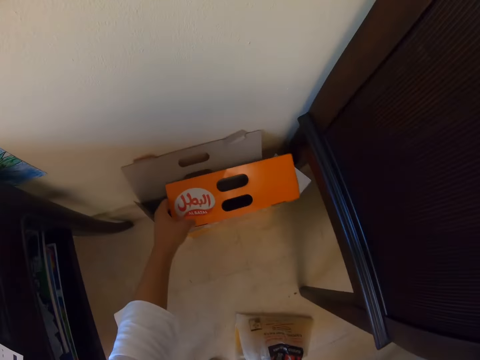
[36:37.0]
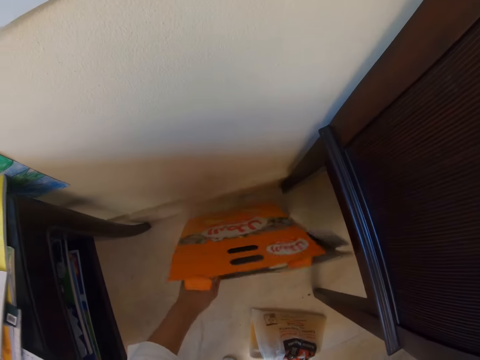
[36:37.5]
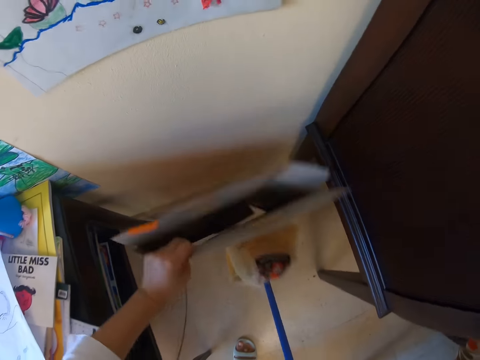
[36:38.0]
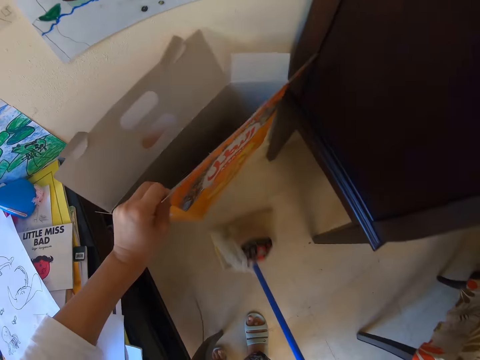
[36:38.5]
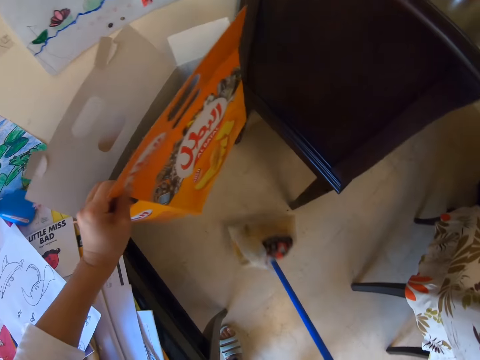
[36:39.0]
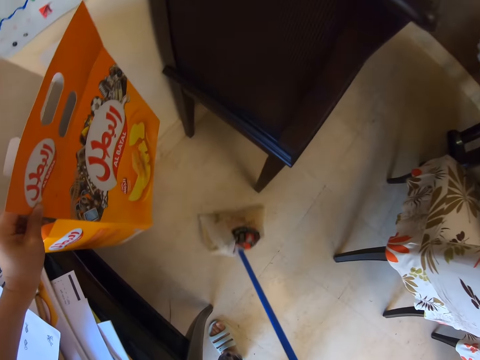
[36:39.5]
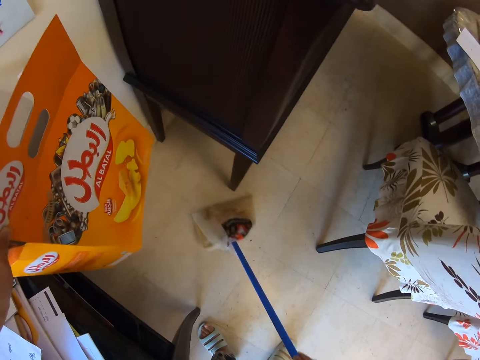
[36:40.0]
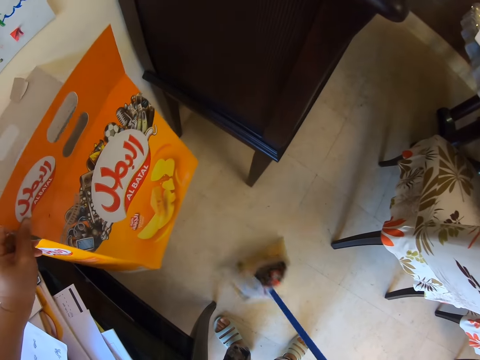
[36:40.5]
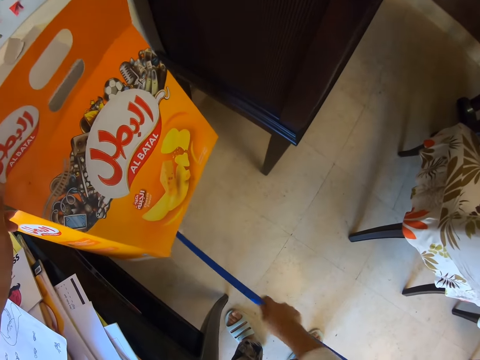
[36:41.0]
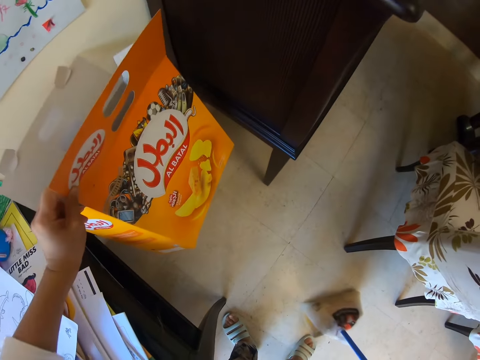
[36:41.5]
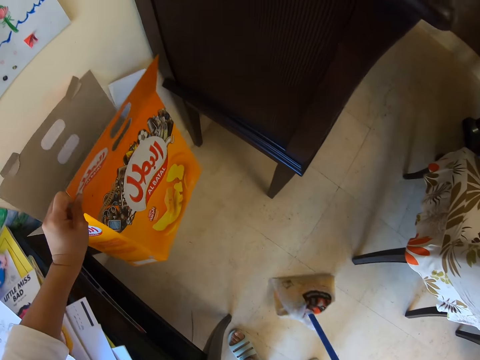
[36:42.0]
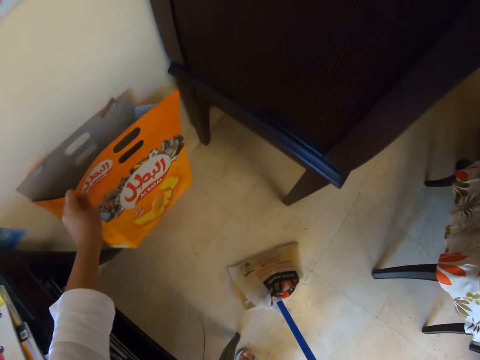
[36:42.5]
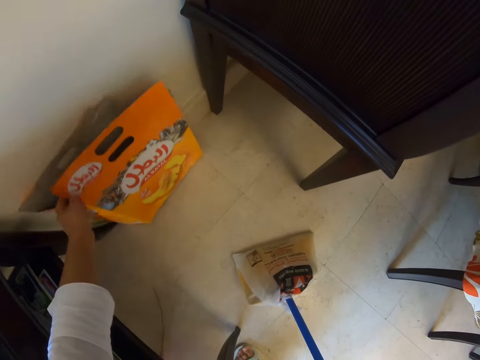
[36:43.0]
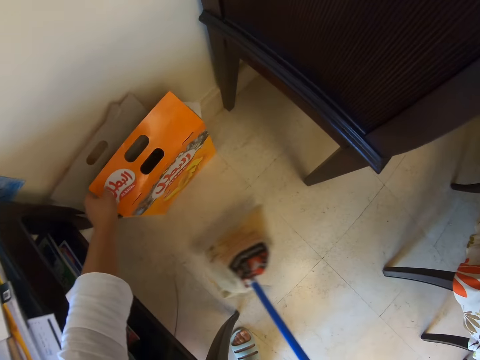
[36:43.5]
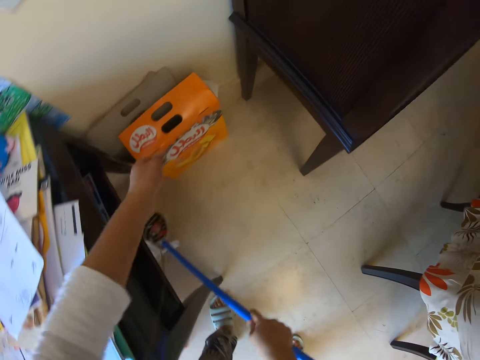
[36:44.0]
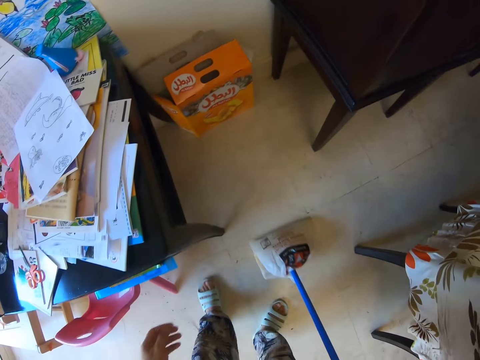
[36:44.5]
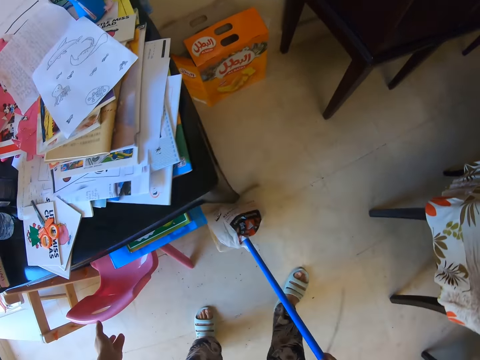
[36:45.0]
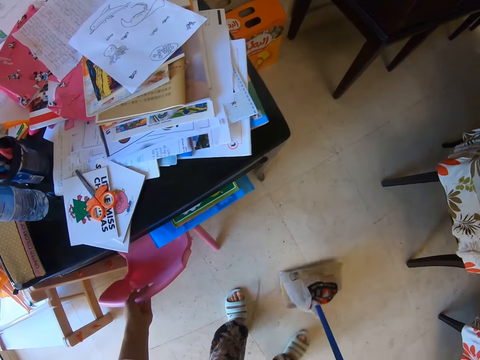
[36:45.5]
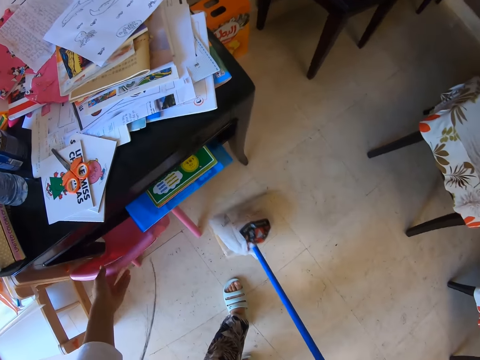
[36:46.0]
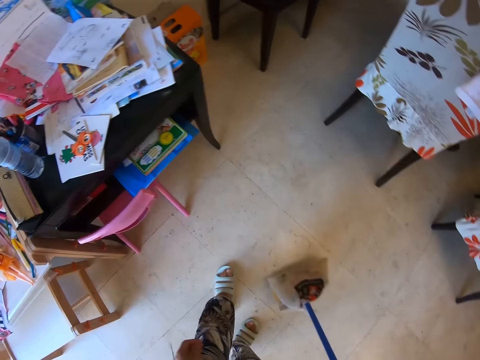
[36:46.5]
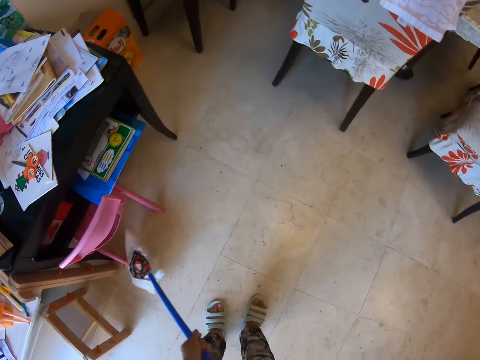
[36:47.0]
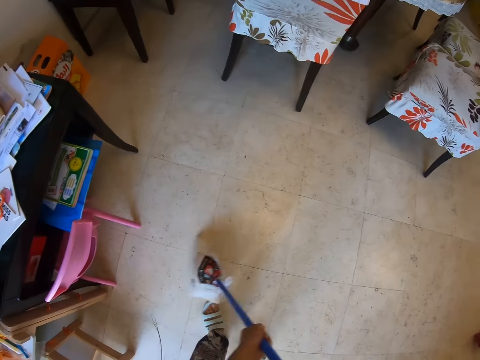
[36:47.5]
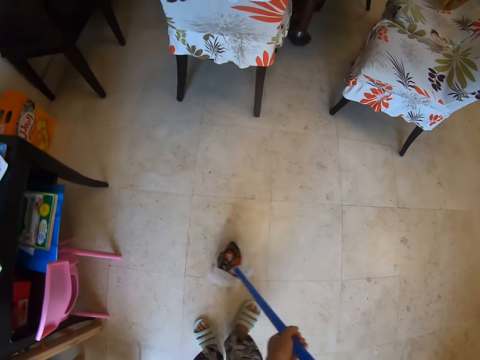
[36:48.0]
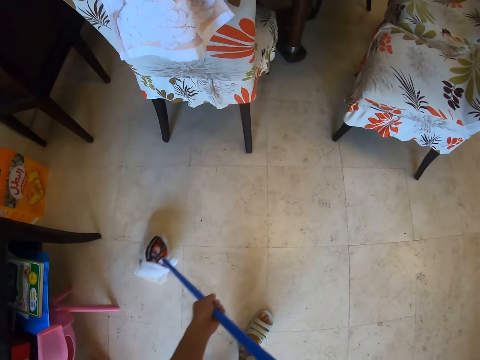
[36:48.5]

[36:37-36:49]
The camera wearer holds the broom and lifts a carton box with the left hand. They sweep the floor with the broom and hold the carton box. They sweep the floor using the hand broom with the right hand. They hold the broom. They put the carton on the floor with the left hand. They sweep the floor with the broom. They push the seat slightly with the left hand. They sweep the floor with the broom.

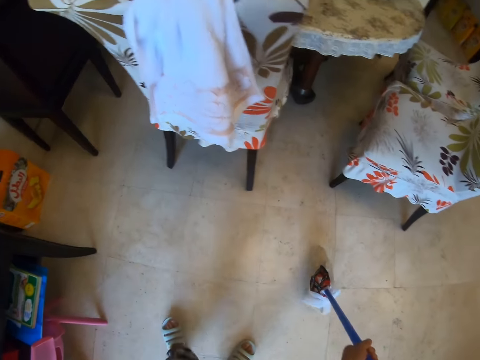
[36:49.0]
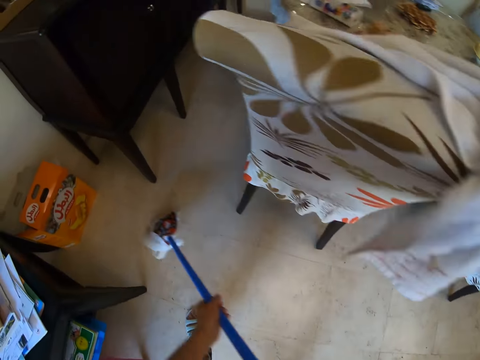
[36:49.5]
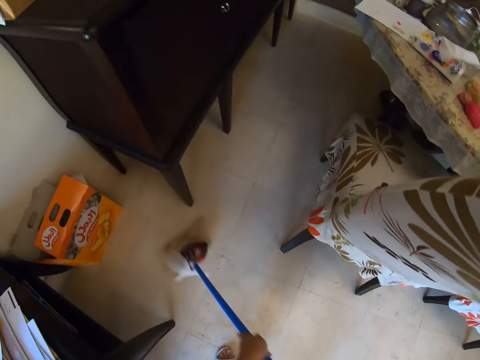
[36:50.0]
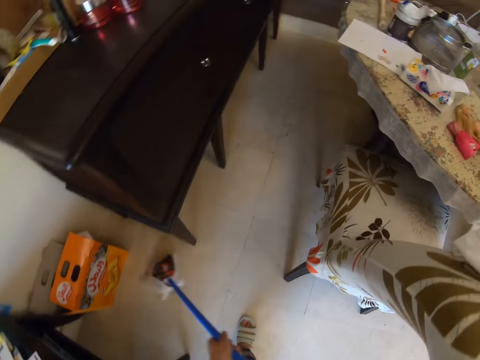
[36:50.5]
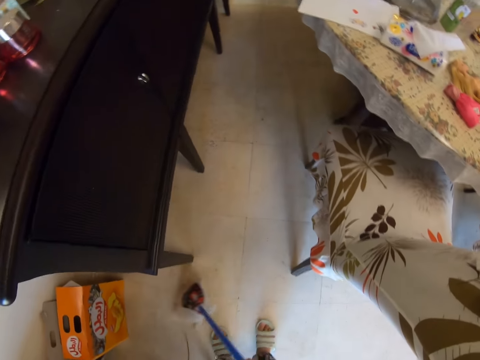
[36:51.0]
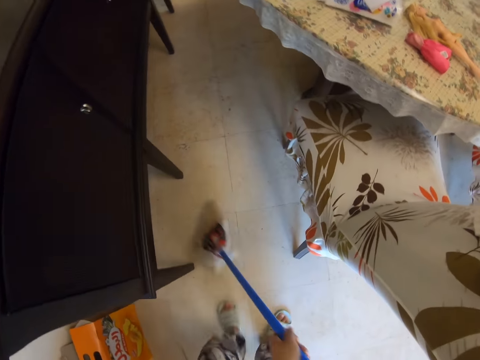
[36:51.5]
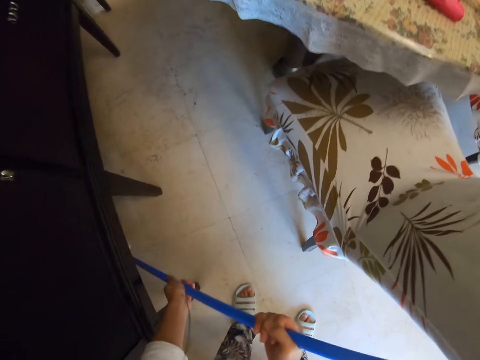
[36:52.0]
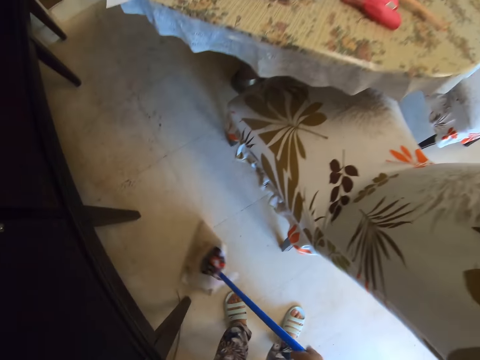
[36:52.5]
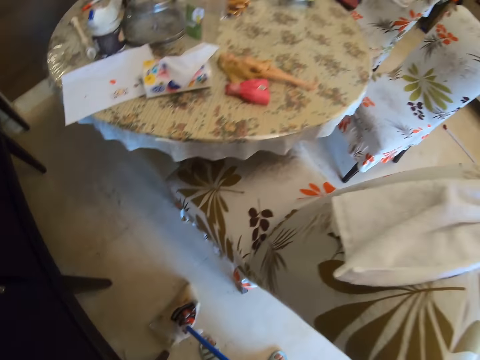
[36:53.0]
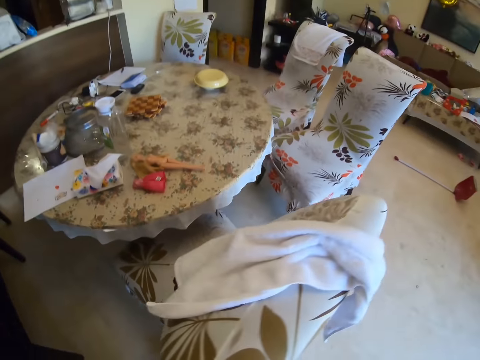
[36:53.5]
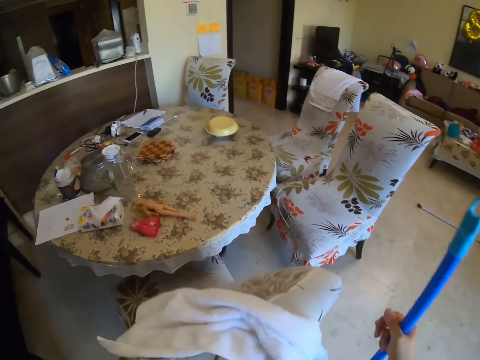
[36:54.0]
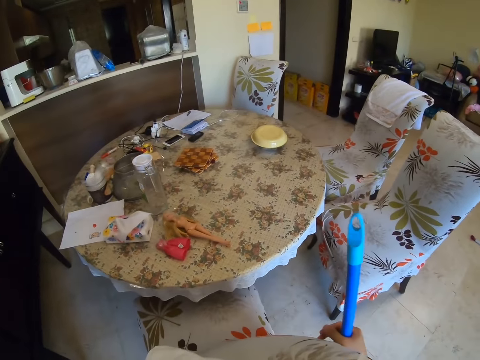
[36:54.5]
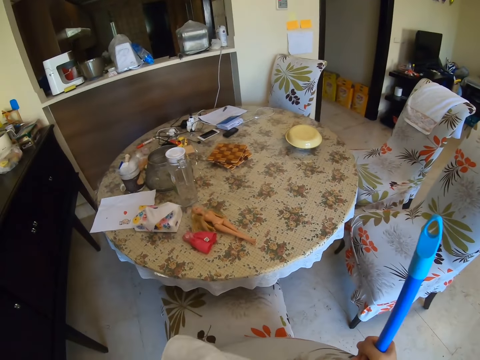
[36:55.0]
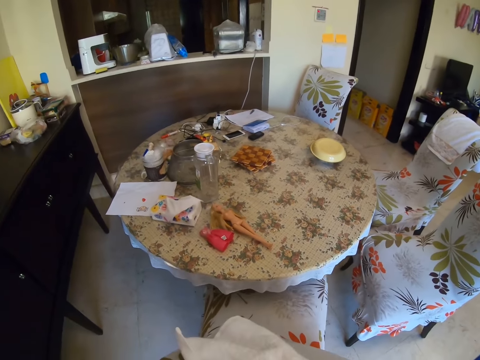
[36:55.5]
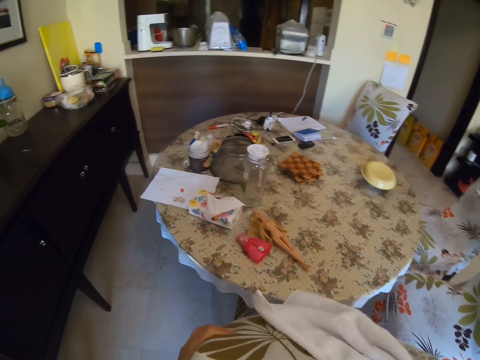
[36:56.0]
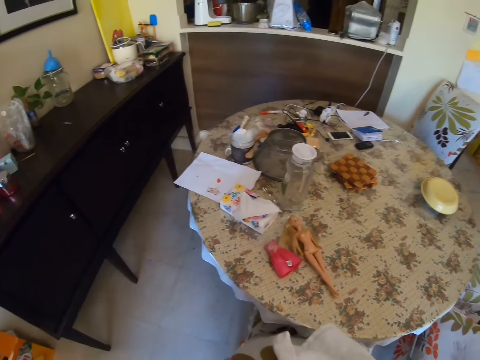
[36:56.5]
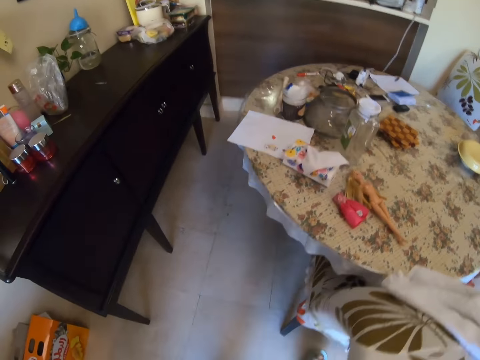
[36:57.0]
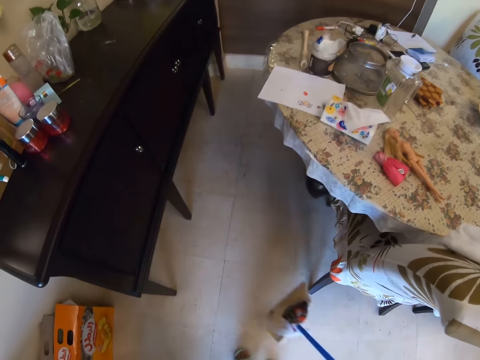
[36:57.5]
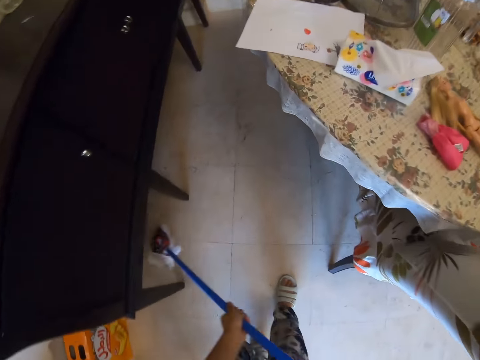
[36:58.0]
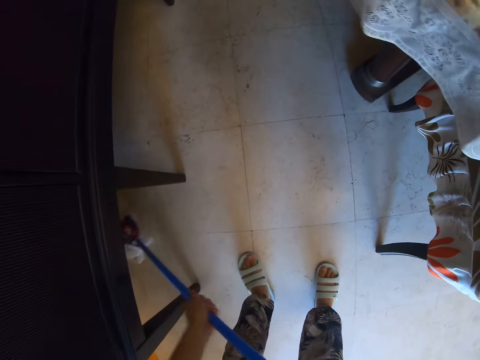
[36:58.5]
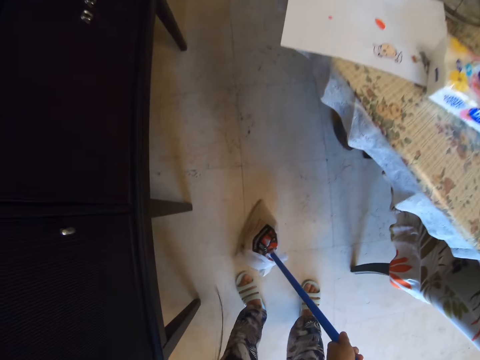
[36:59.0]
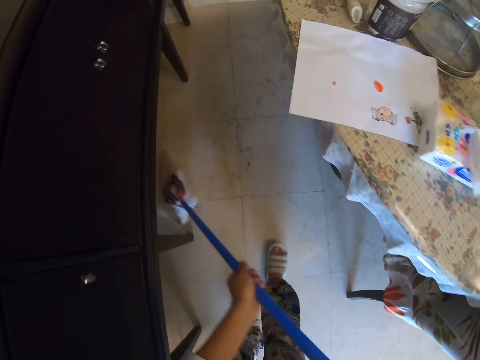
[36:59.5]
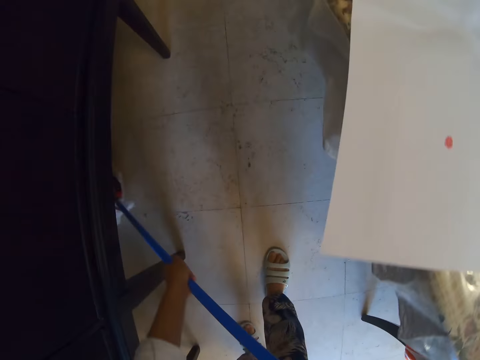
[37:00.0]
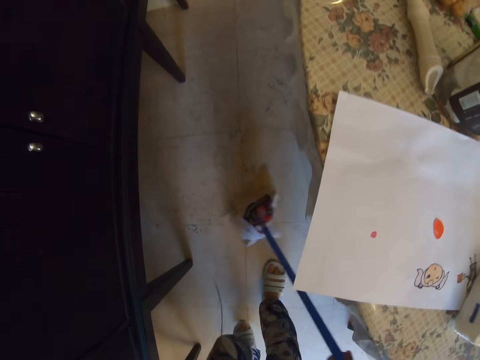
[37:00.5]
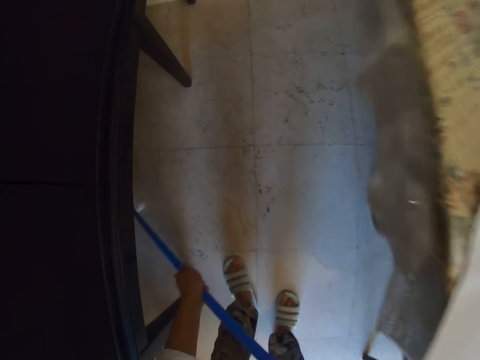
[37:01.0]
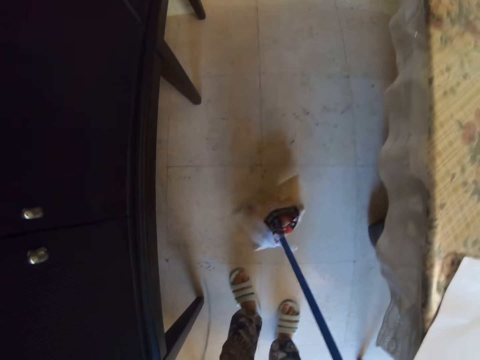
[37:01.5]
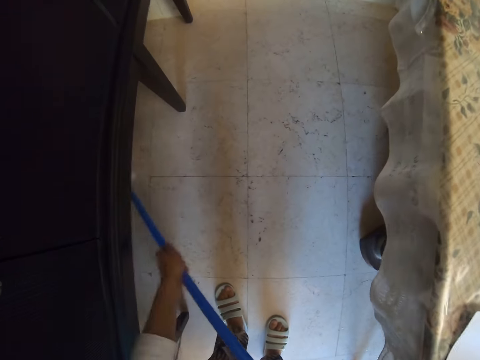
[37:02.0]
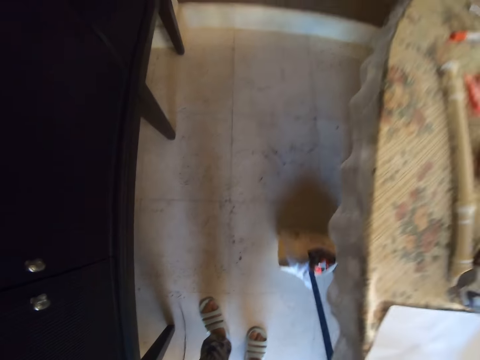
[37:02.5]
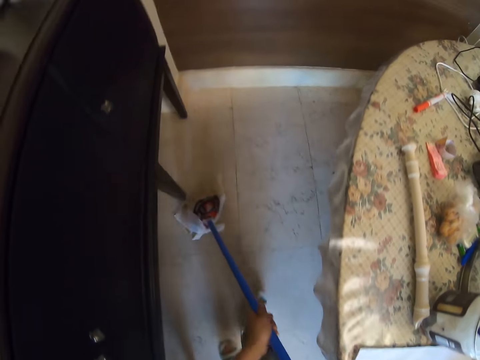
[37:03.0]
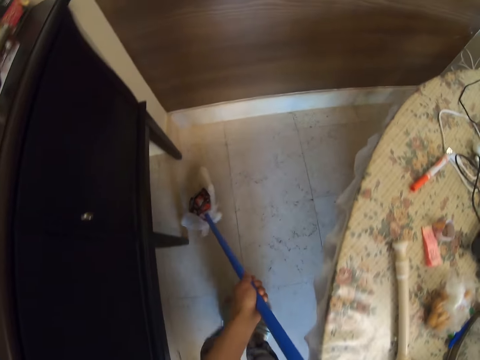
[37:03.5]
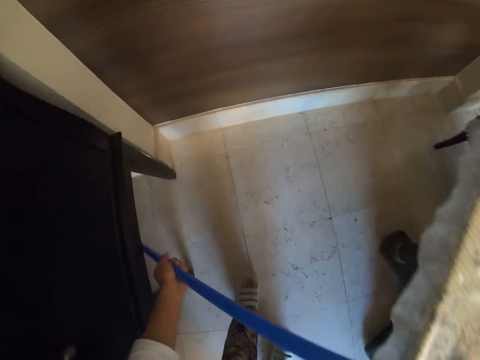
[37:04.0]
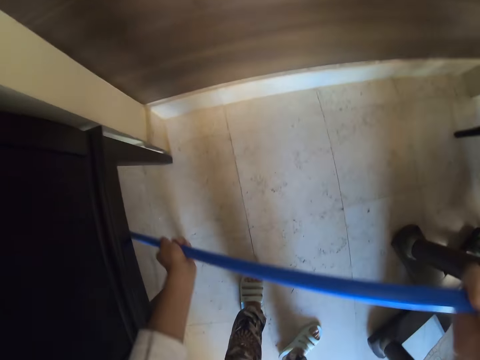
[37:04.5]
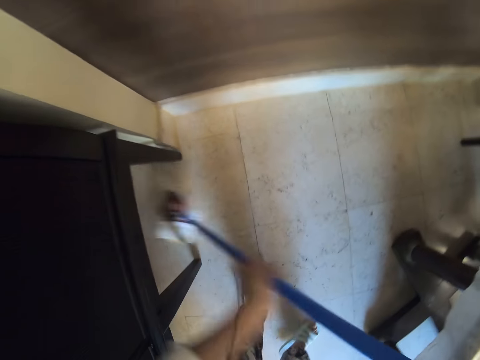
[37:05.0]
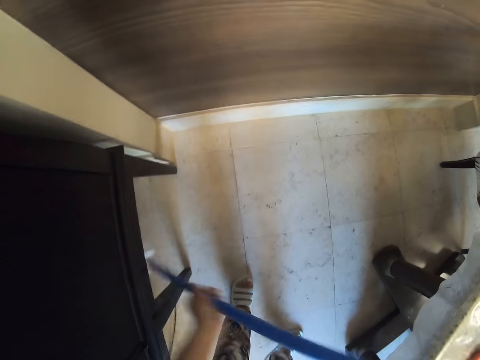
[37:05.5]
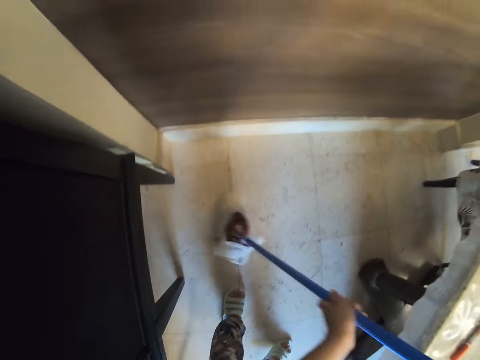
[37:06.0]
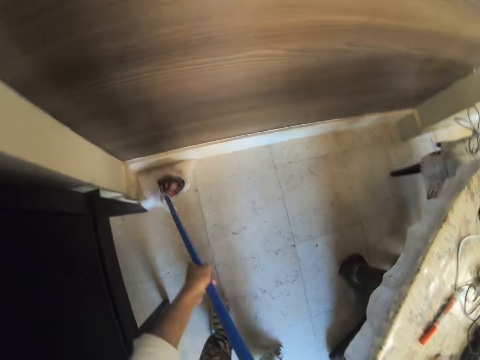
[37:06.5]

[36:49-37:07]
The camera wearer sweeps the floor using a hand broom with both hands. They move the chair slightly and hold the broom. They look in front. They sweep the floor with the broom. They adjust the seat with both hands. They sweep the floor using the hand broom with both hands.
